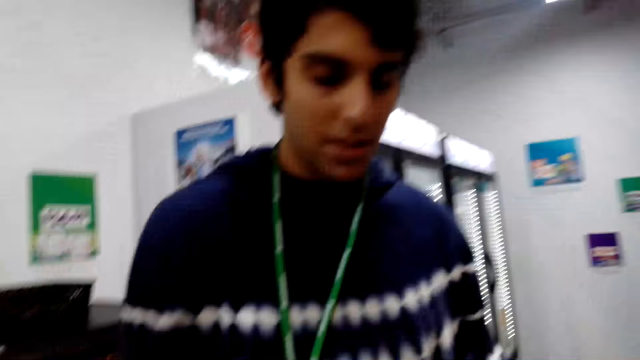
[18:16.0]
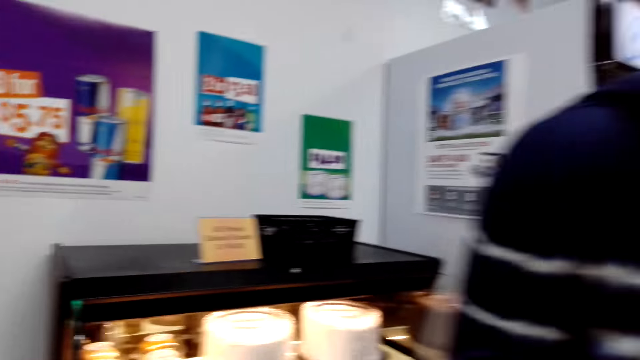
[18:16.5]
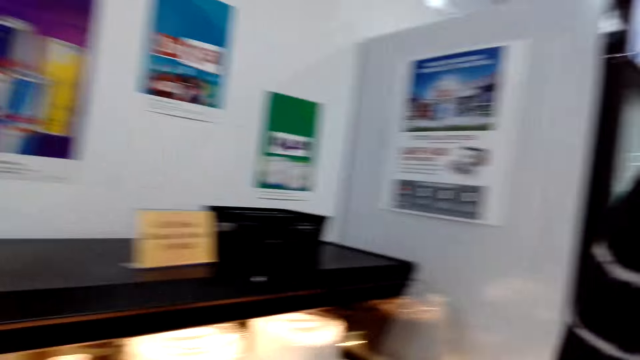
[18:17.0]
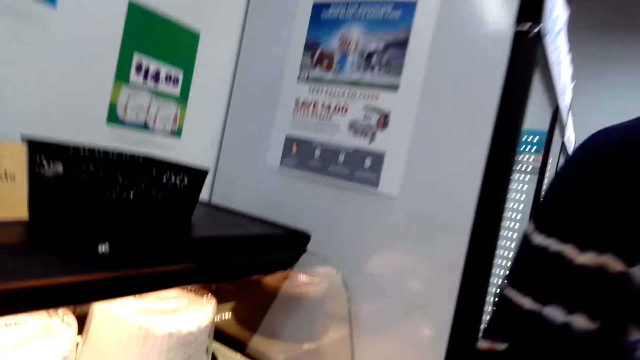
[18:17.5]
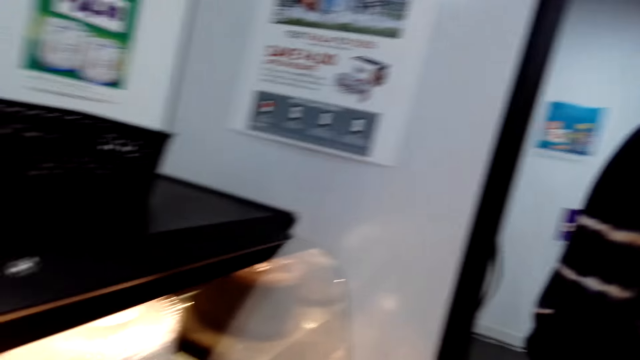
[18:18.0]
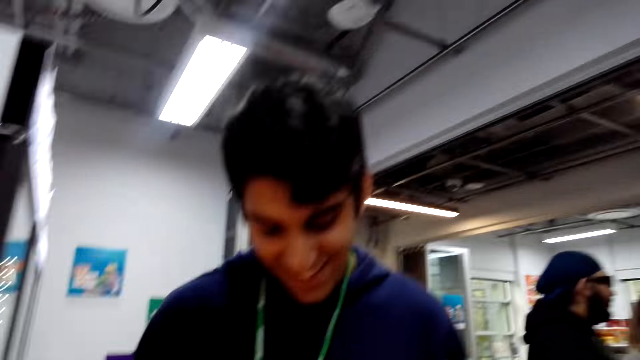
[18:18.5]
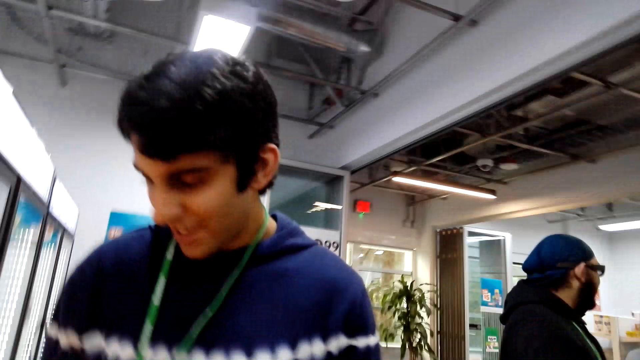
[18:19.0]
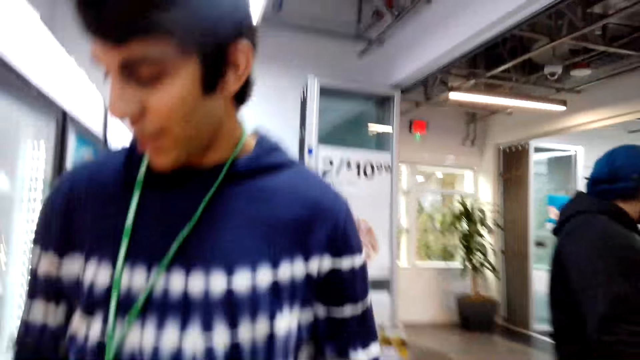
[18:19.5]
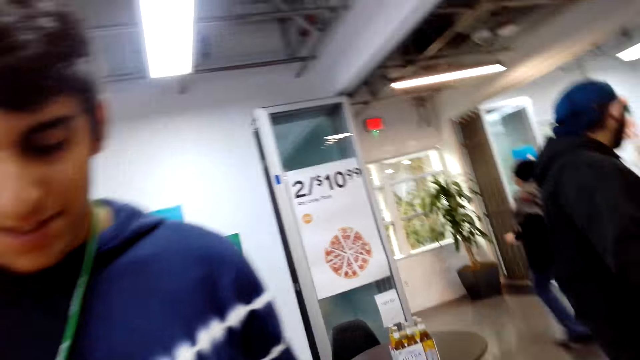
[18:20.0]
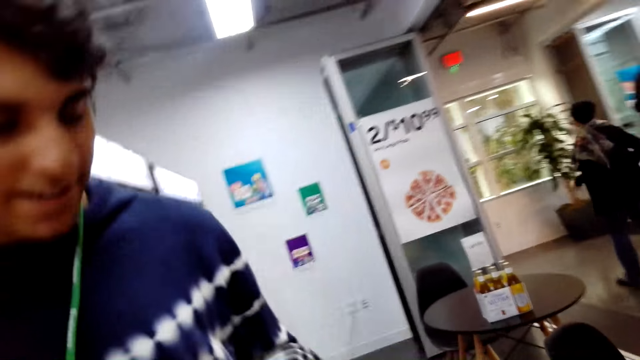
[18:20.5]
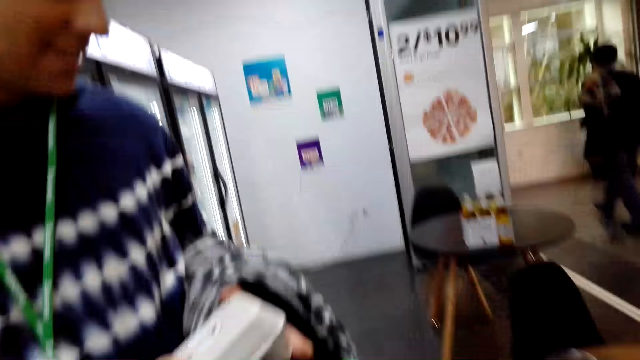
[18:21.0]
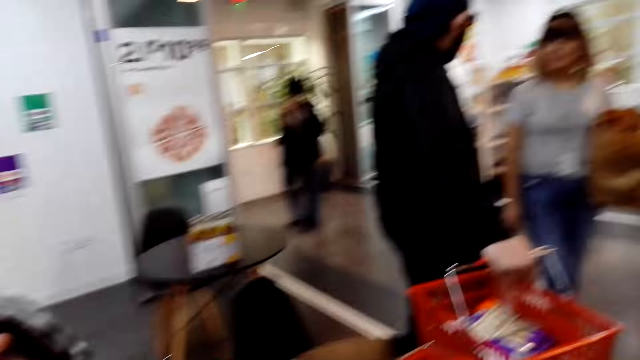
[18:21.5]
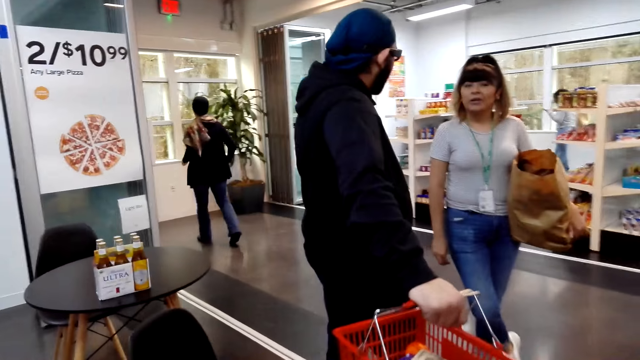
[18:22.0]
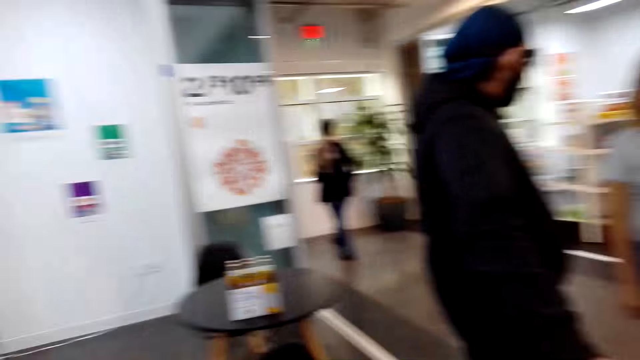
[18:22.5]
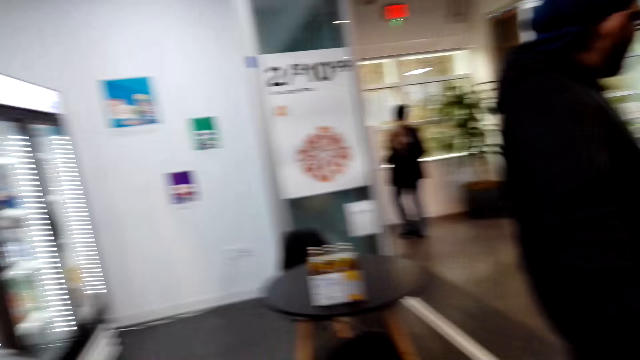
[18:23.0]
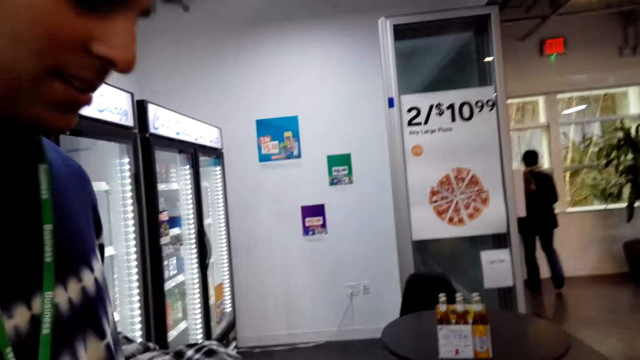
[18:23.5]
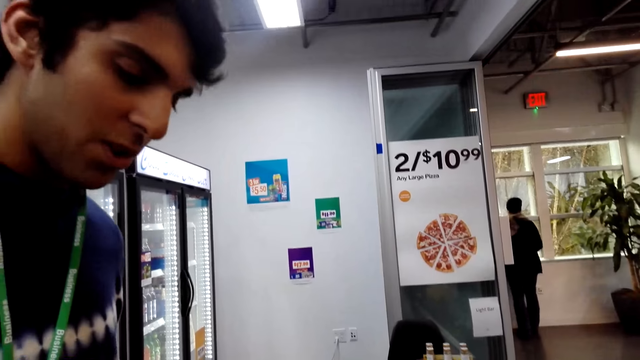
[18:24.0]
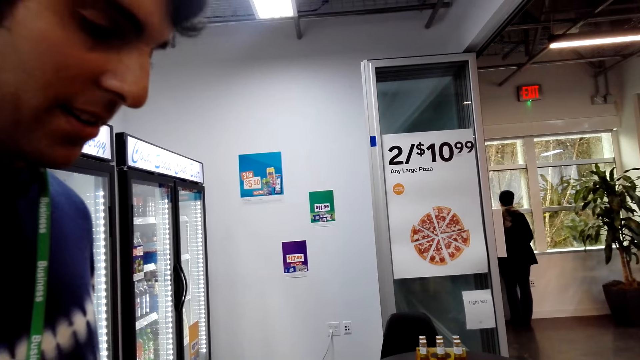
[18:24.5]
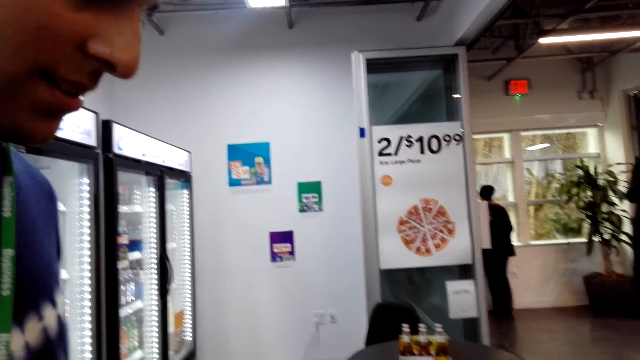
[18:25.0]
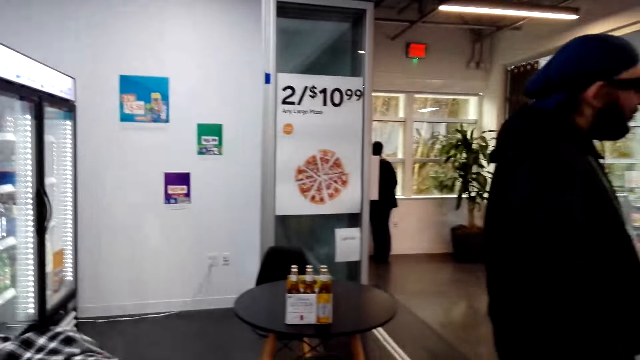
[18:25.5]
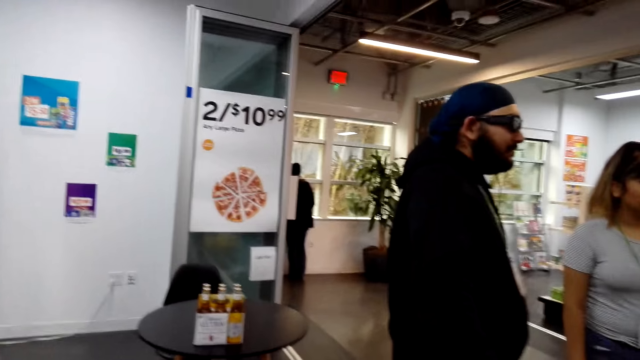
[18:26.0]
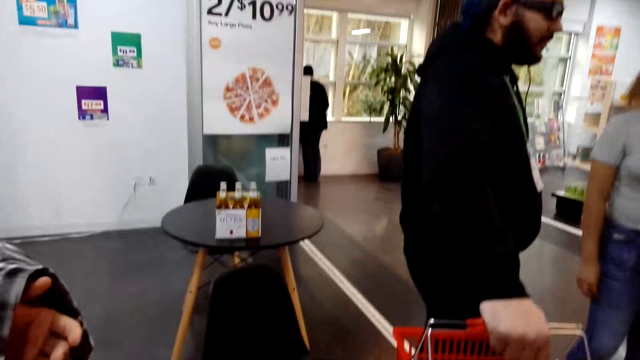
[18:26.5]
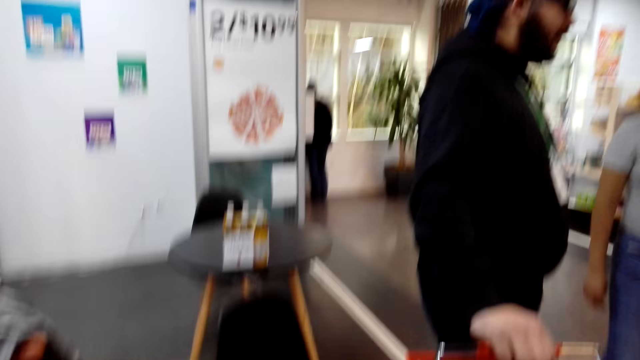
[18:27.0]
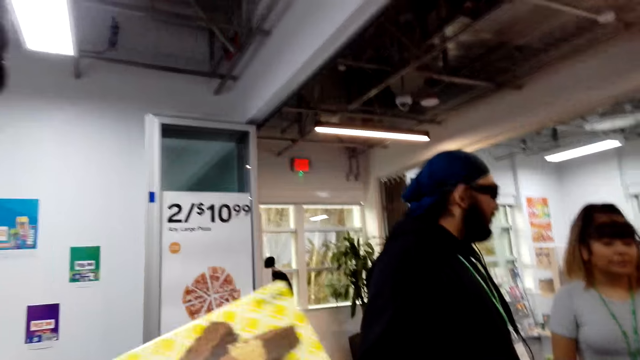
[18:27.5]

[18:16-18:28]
The camera wearer looks around.

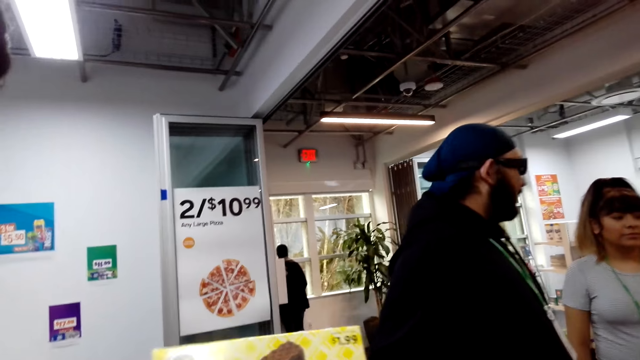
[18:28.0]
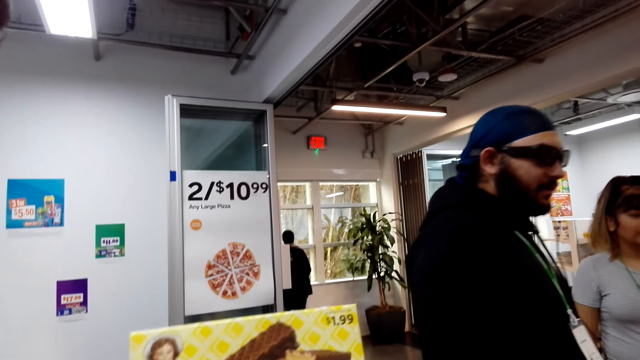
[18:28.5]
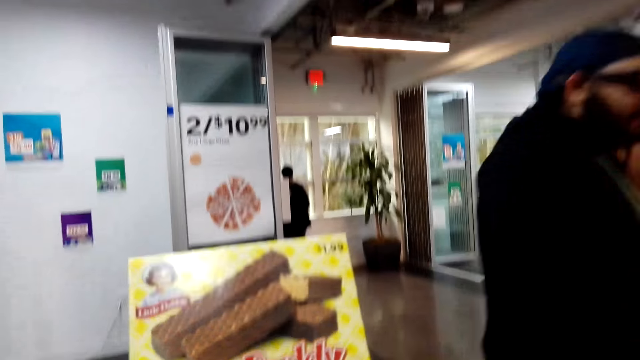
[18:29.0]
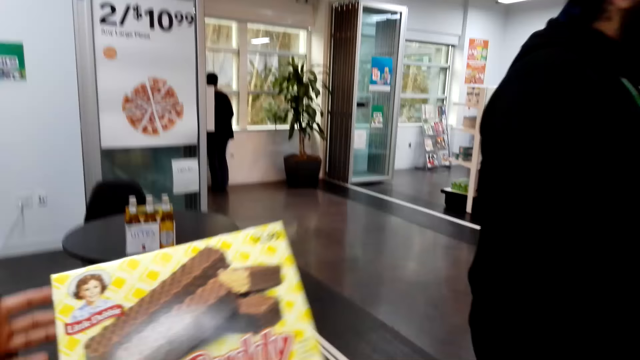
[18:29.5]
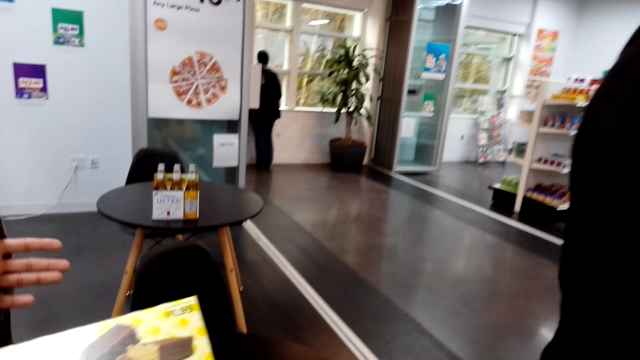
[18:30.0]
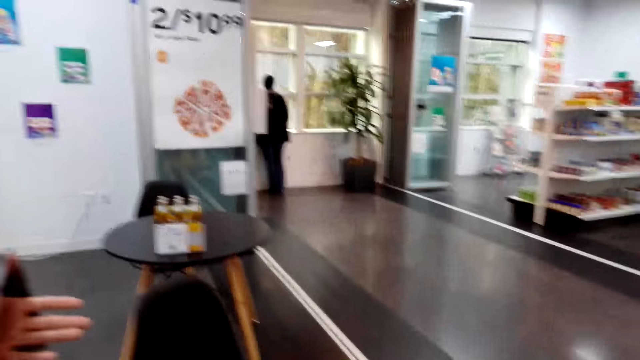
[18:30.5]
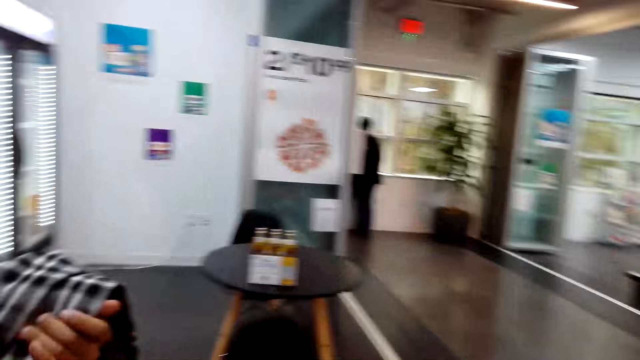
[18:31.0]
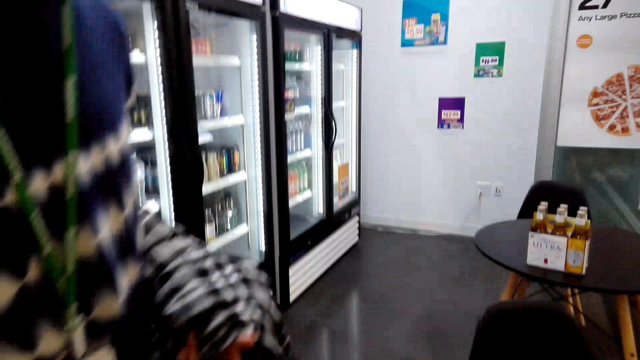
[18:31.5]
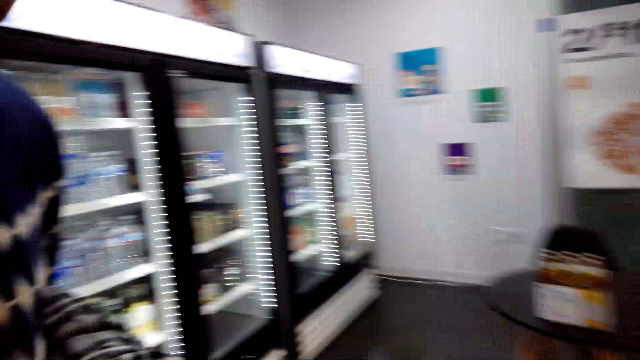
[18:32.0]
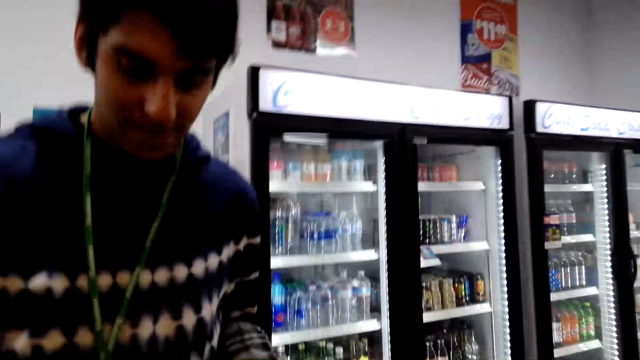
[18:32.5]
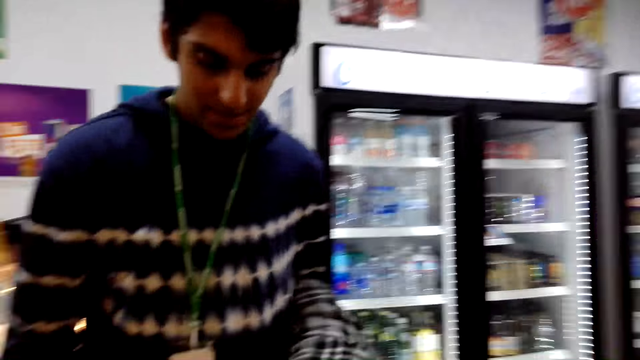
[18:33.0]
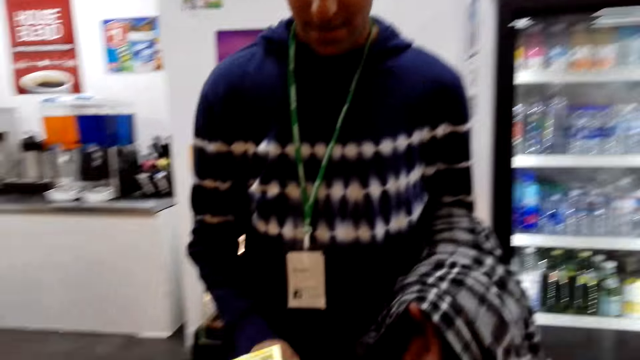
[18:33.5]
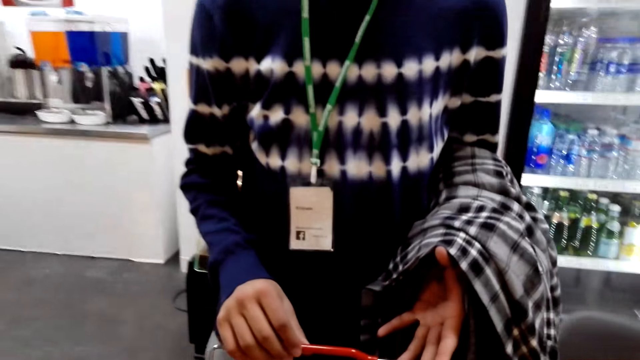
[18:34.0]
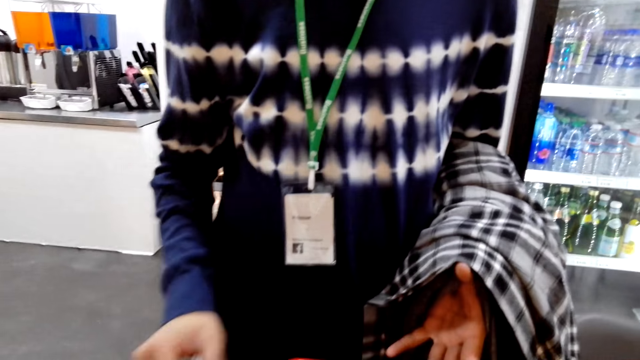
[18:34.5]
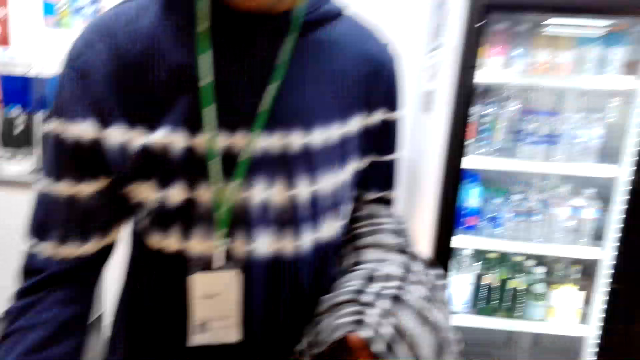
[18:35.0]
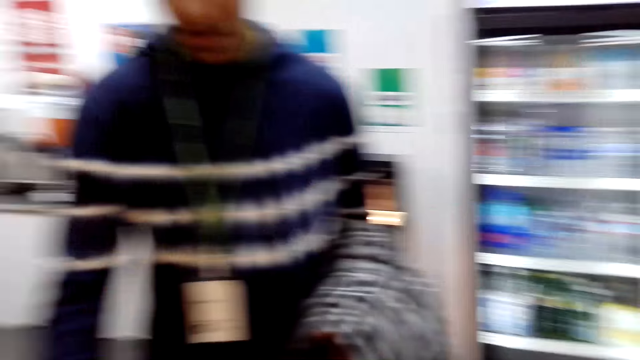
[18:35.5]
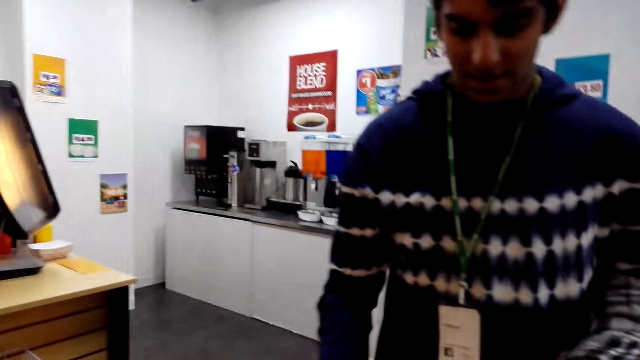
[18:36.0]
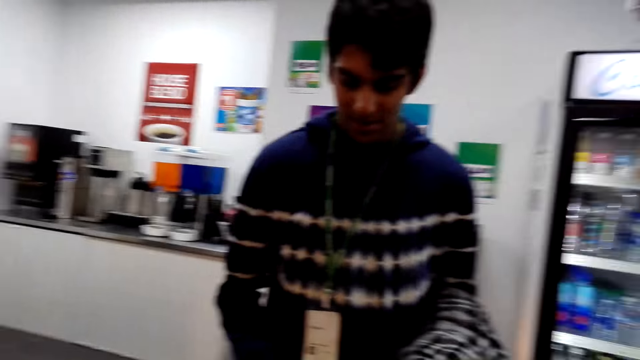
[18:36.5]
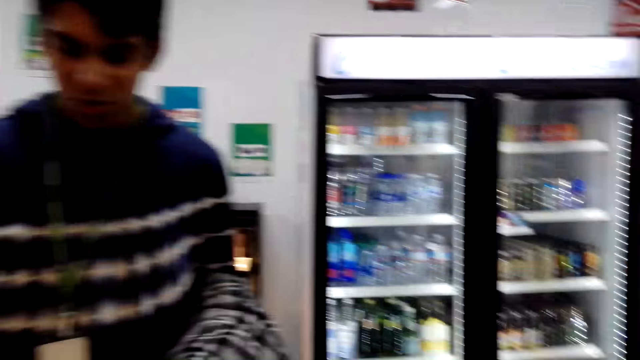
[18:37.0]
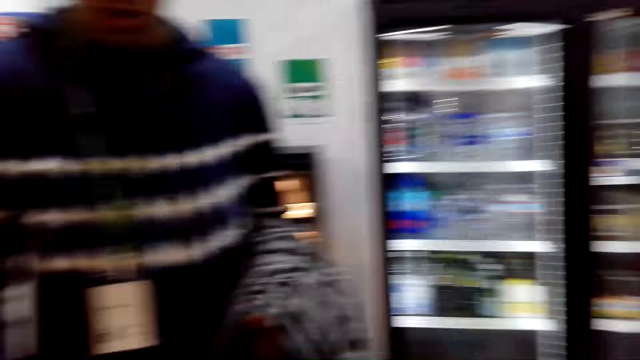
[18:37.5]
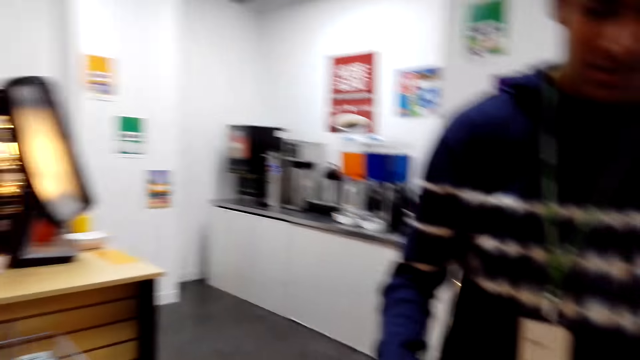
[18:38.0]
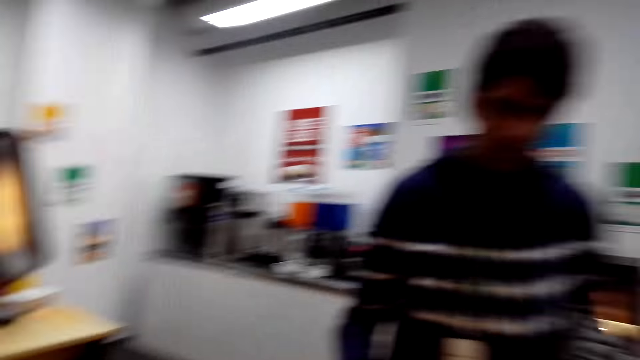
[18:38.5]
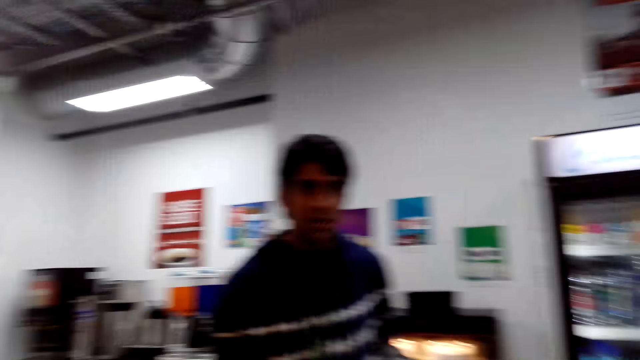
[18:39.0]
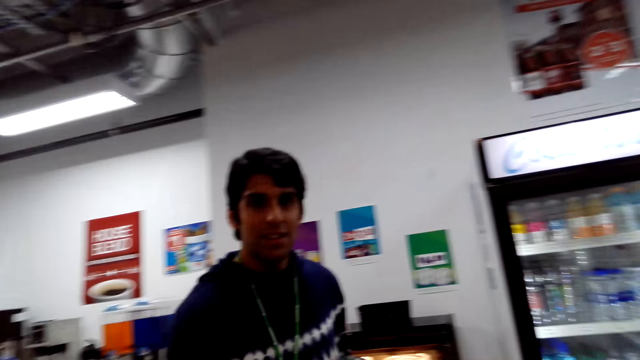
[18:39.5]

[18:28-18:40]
A person is holding a packet of biscuits. The camera wearer is talking to the person.
